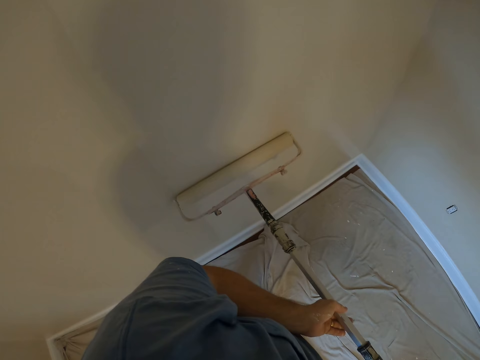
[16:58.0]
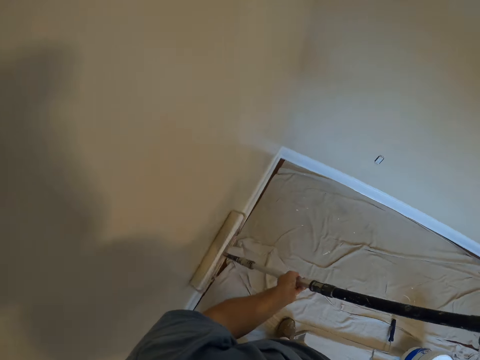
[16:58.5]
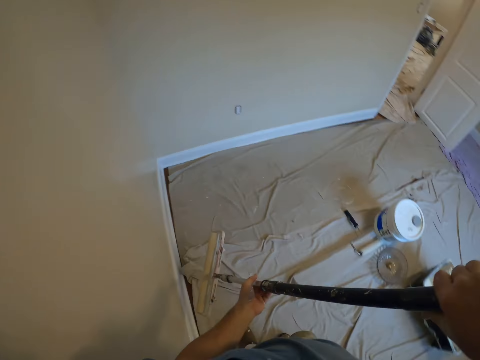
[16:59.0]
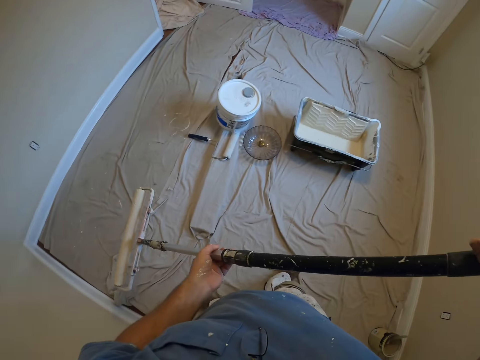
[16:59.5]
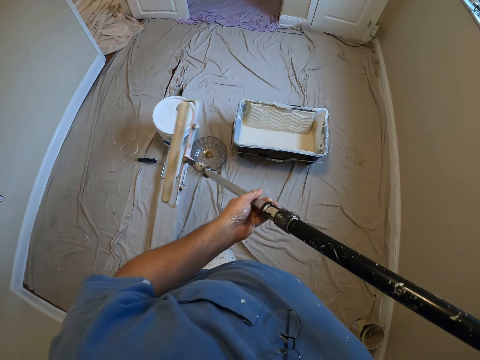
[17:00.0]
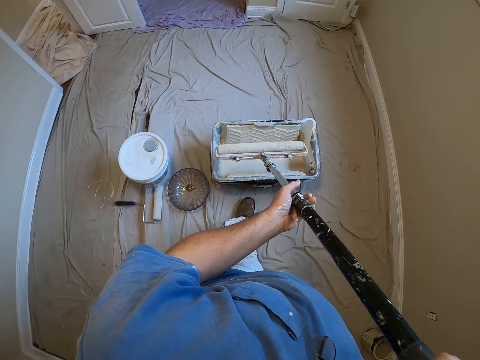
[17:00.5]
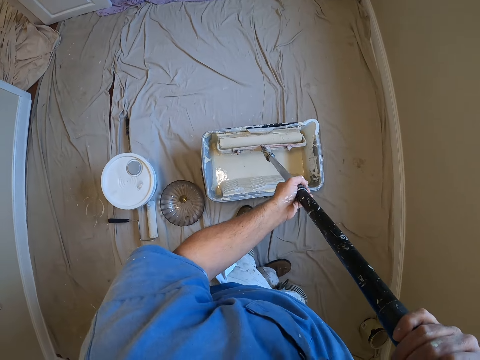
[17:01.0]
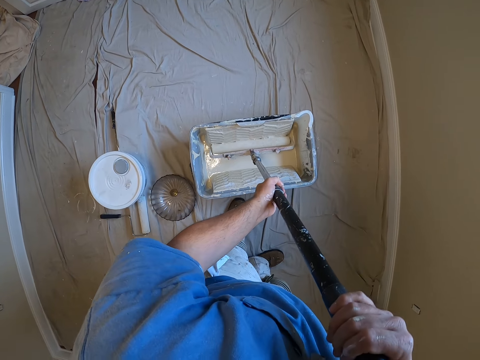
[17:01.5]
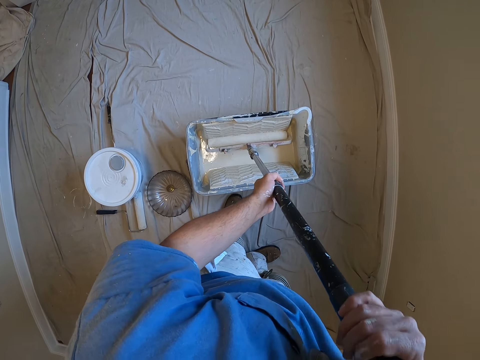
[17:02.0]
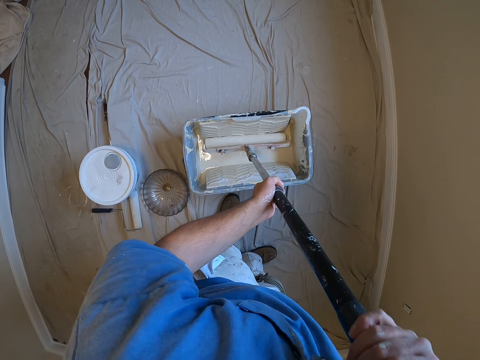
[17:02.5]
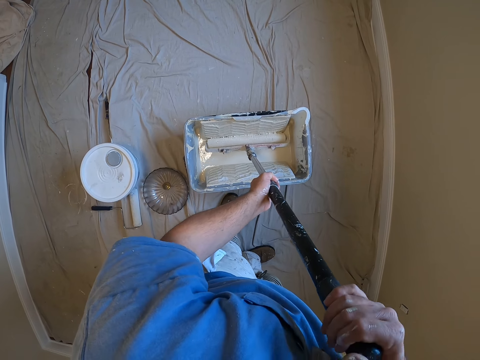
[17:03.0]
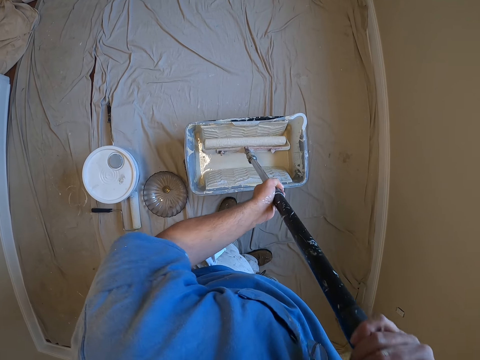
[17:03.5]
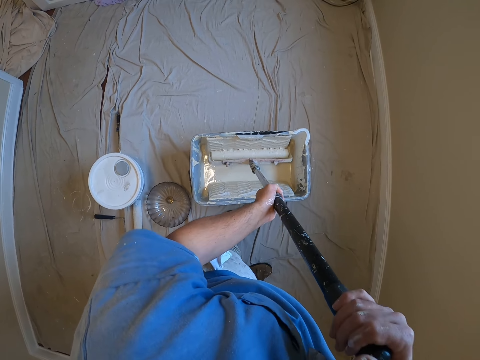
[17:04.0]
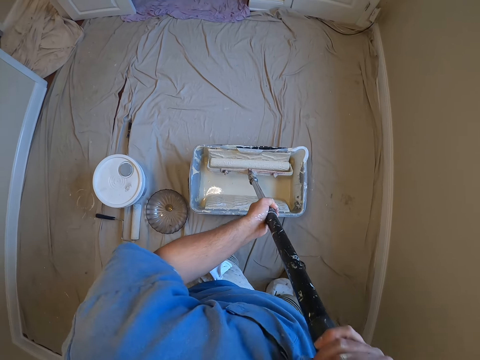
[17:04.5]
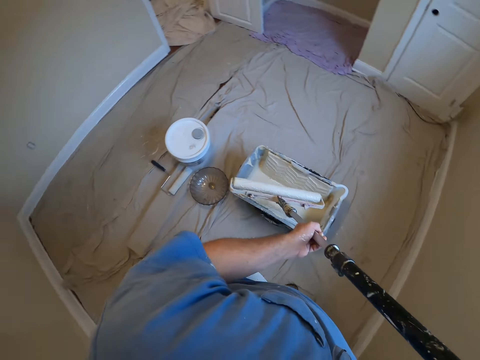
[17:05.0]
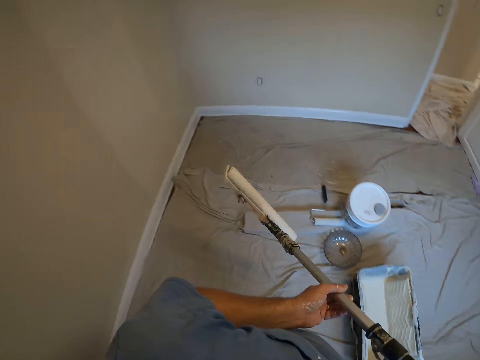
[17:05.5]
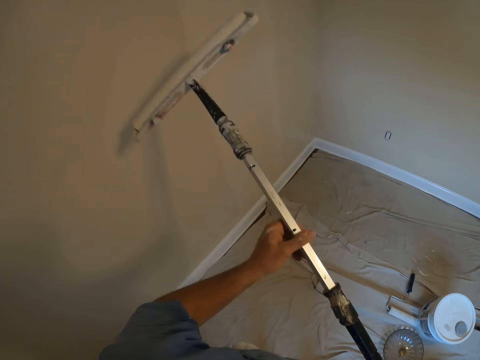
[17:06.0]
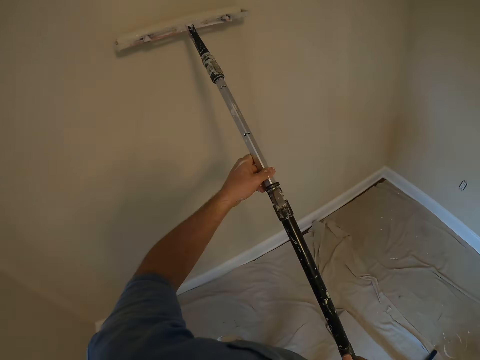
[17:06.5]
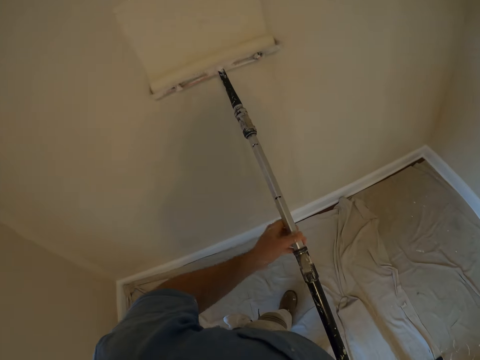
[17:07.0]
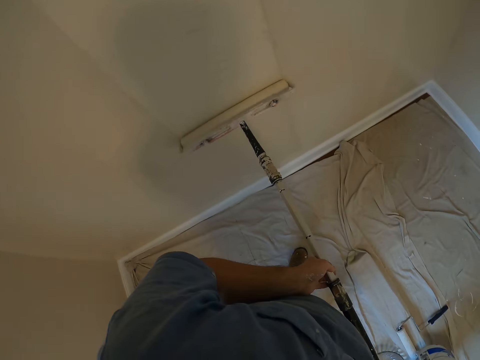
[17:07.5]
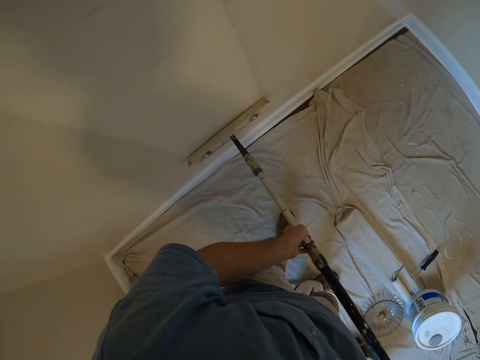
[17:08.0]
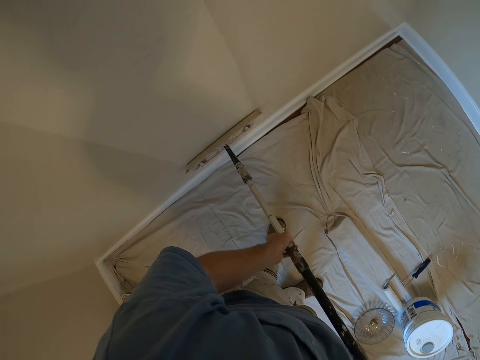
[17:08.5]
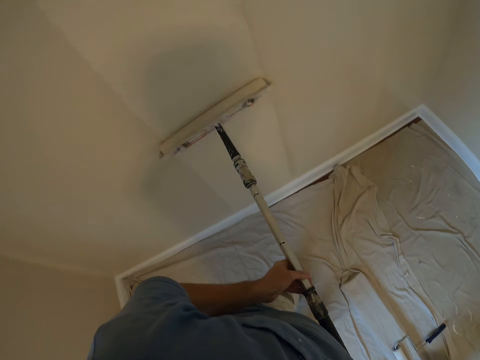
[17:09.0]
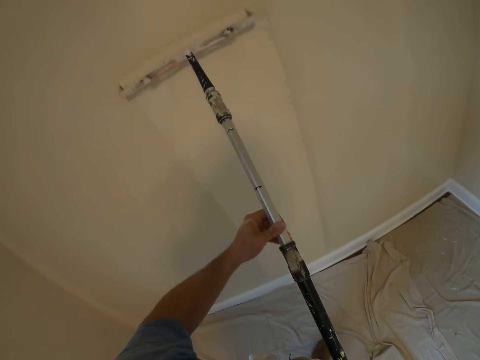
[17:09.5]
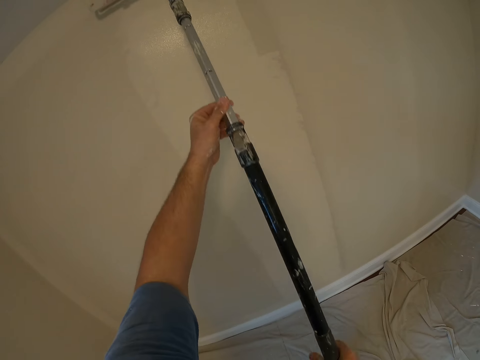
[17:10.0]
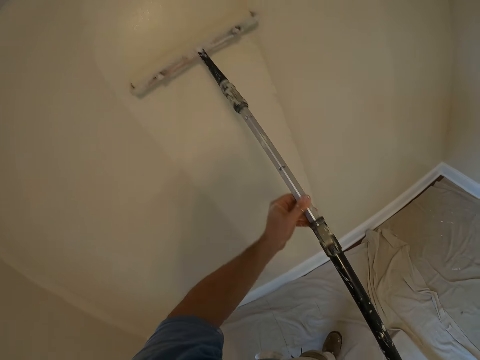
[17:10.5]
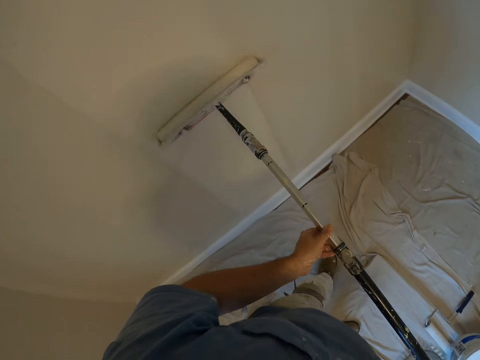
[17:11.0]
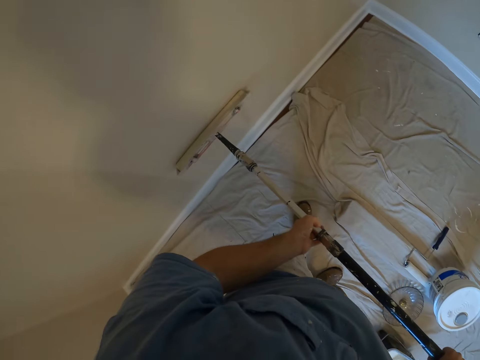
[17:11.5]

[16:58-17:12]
The camera wearer walks towards the square paint bucket on the floor. They dip the paint roller into the square paint bucket. They move back towards the wall. They paint the wall with the paint roller.

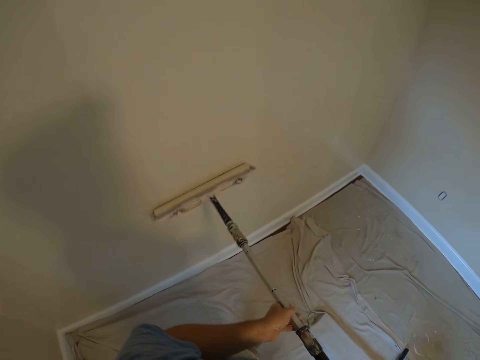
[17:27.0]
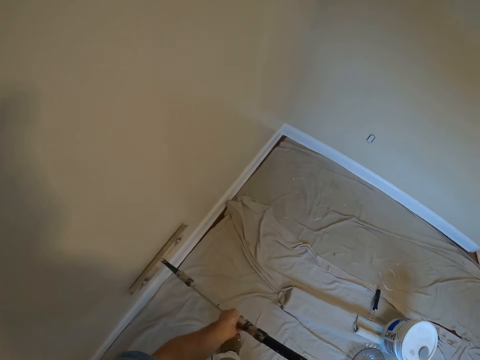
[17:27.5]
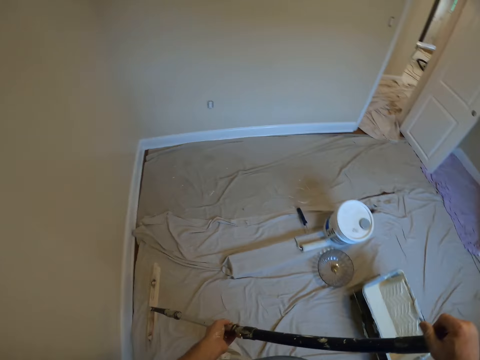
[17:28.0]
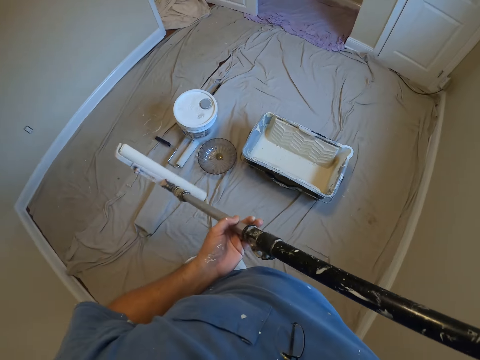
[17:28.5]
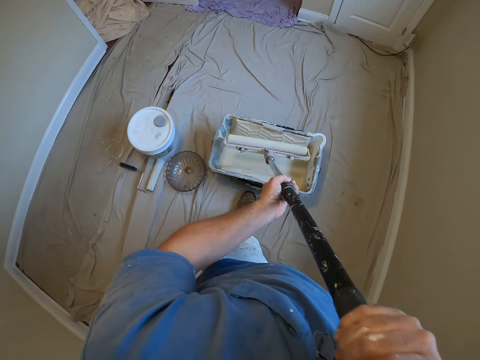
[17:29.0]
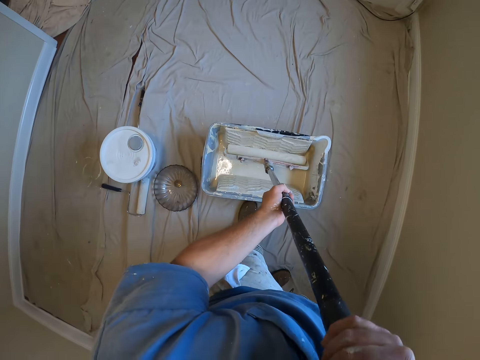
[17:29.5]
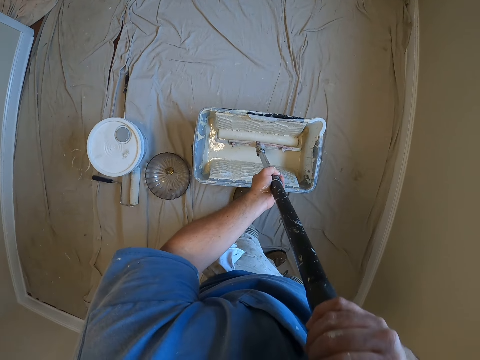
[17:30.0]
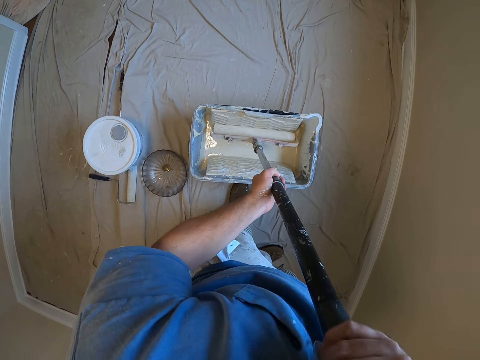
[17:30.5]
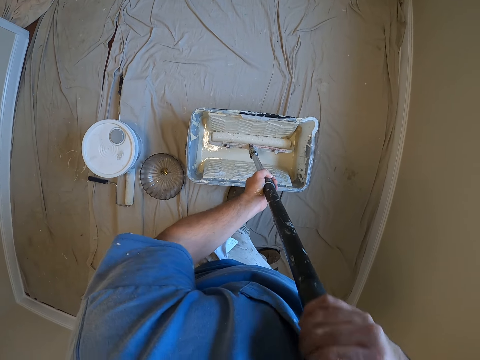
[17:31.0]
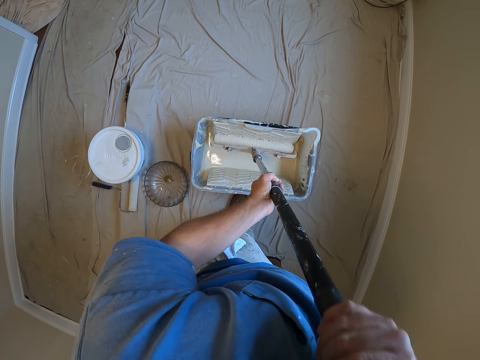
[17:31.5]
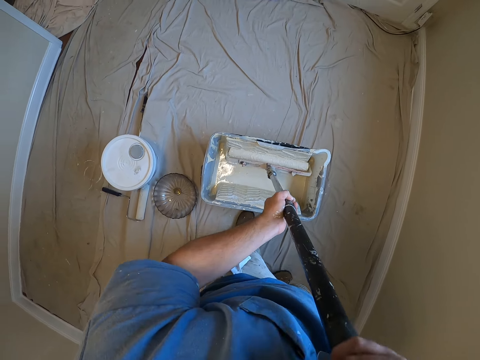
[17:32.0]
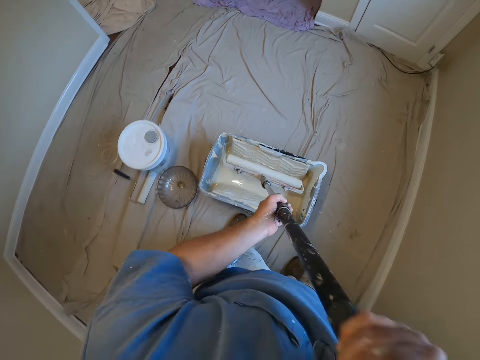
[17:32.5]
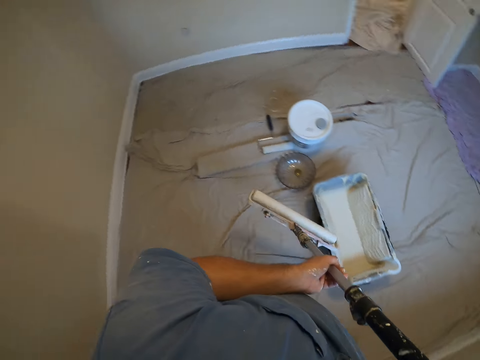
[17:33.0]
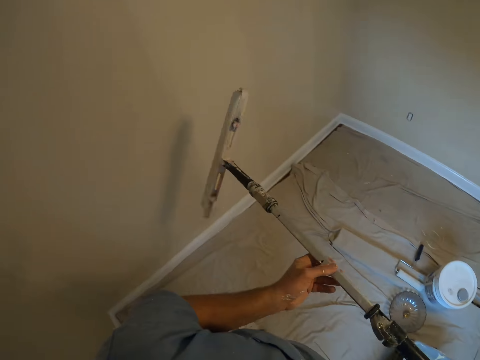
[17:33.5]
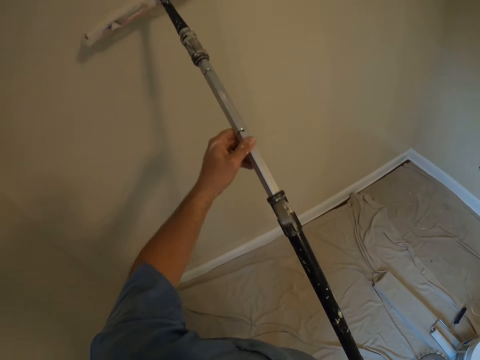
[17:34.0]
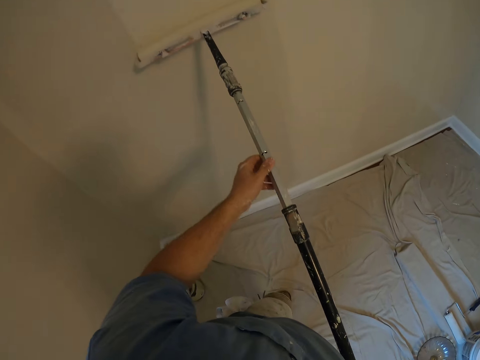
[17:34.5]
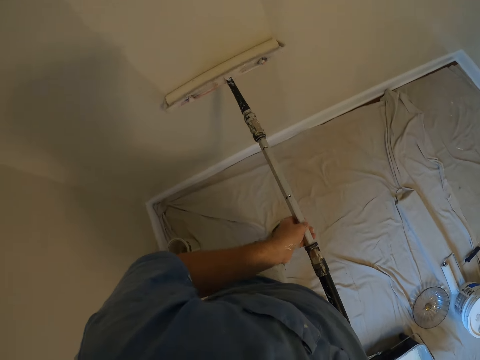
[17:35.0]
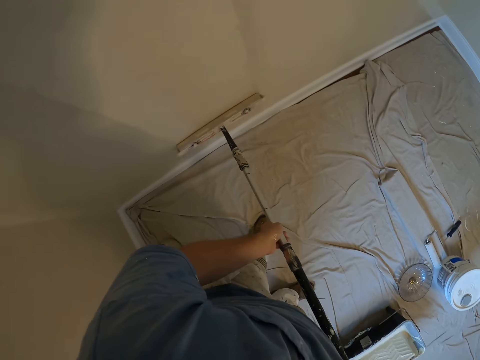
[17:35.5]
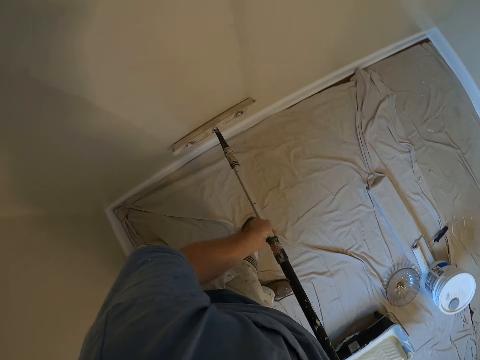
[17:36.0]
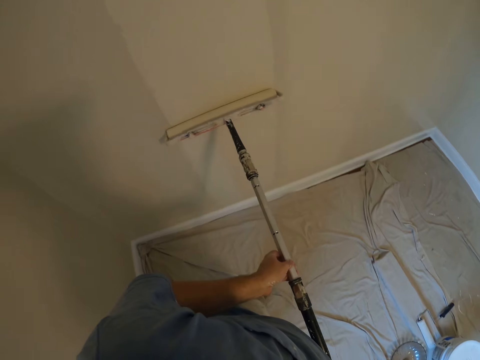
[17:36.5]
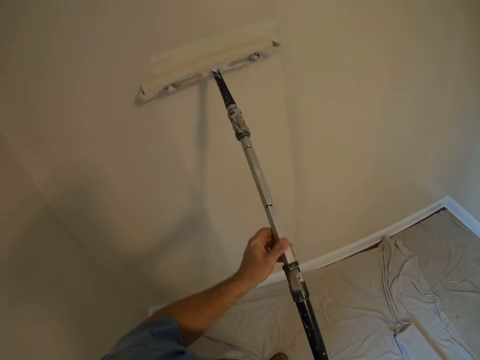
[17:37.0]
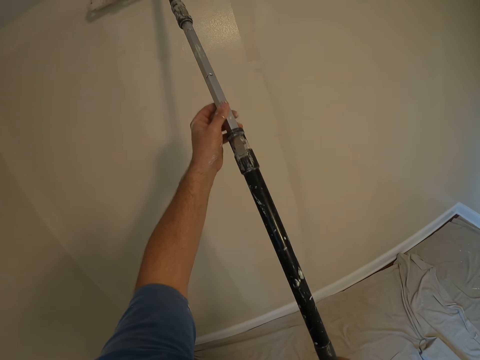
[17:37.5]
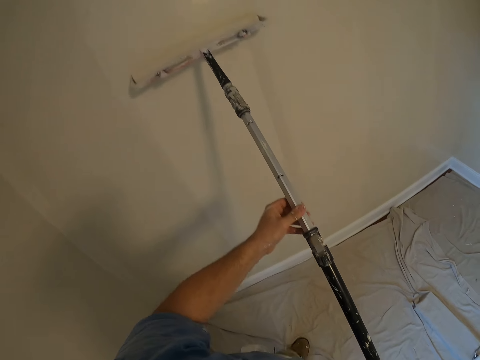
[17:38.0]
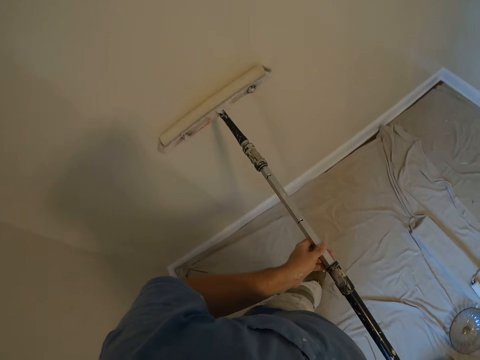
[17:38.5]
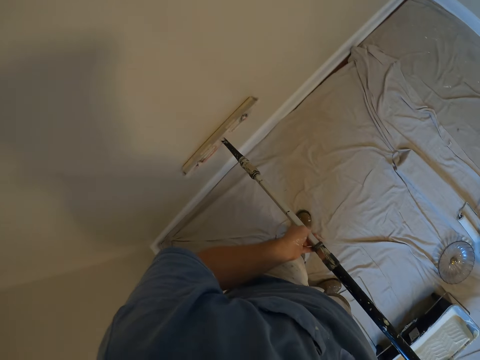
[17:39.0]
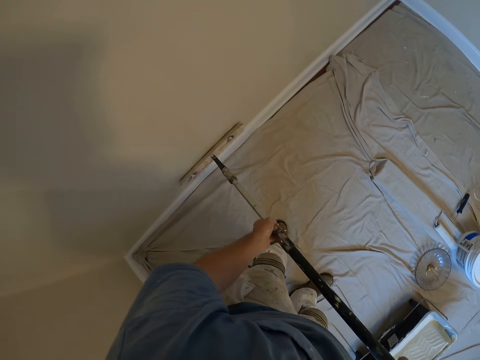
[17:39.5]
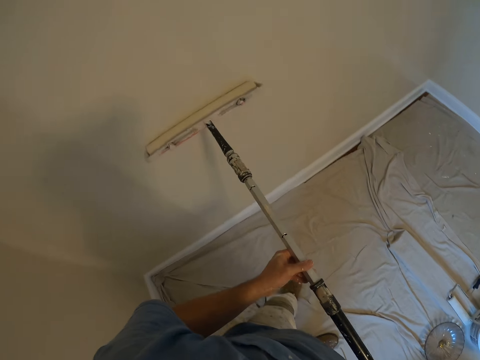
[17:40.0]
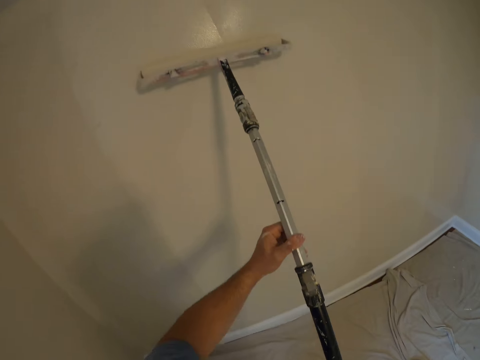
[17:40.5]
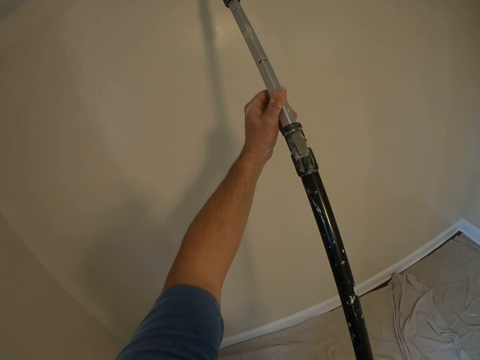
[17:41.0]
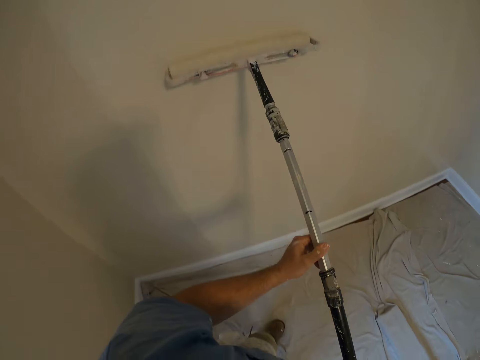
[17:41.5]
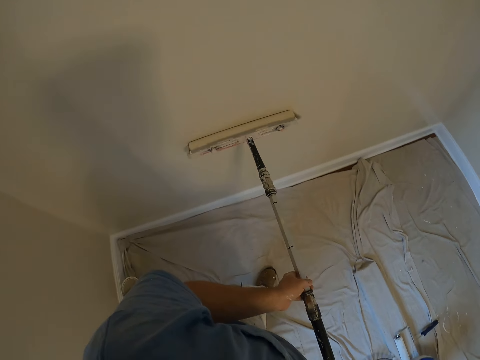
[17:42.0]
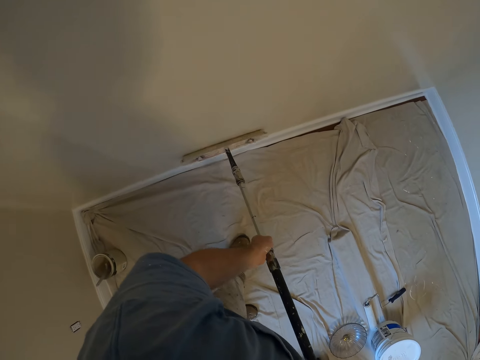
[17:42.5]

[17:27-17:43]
The camera wearer walks towards the square paint bucket on the floor. They dip the paint roller into the square paint bucket. They move back towards the wall. They paint the wall with the paint roller.
